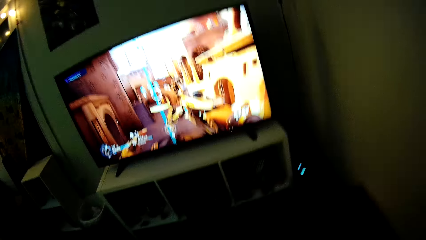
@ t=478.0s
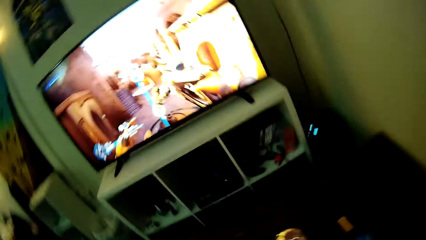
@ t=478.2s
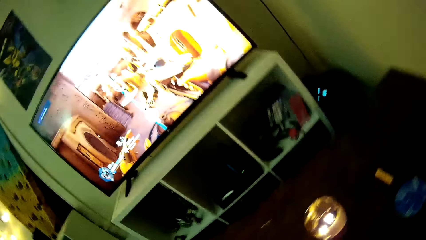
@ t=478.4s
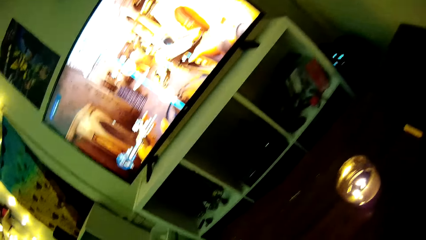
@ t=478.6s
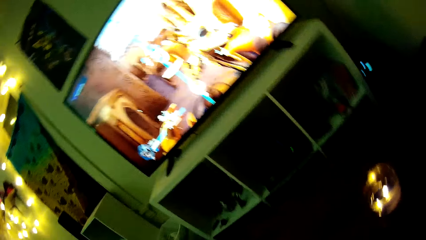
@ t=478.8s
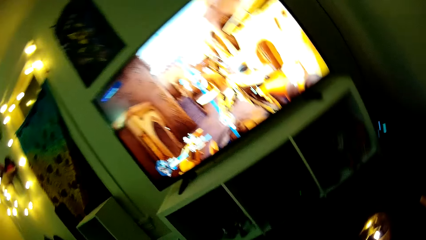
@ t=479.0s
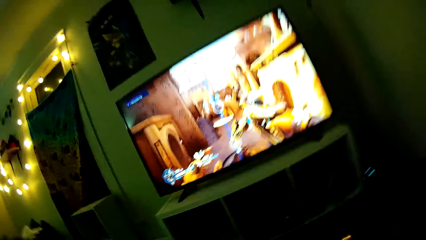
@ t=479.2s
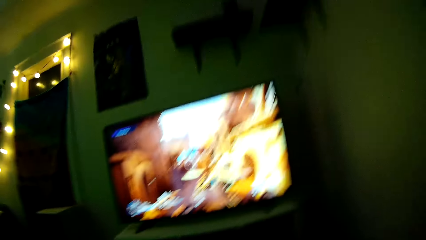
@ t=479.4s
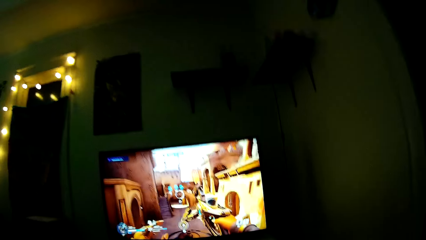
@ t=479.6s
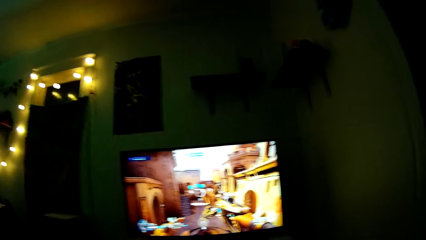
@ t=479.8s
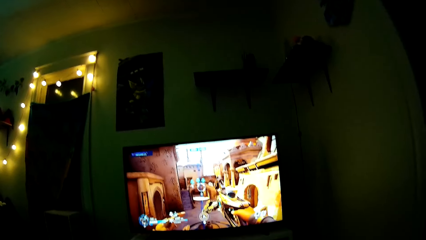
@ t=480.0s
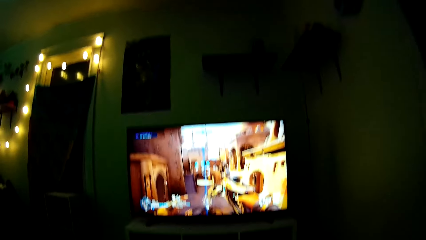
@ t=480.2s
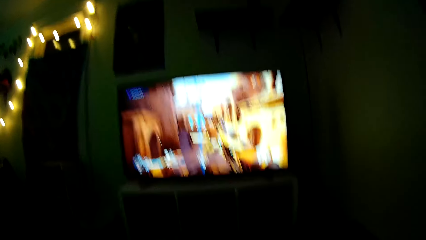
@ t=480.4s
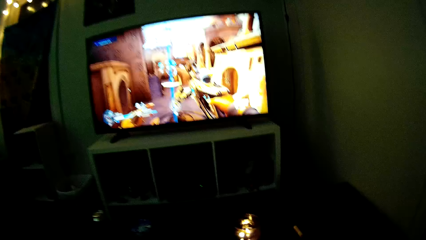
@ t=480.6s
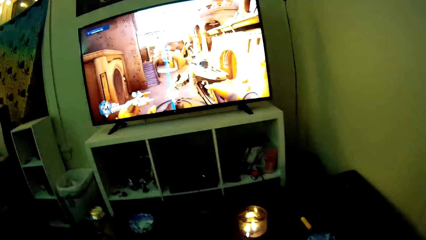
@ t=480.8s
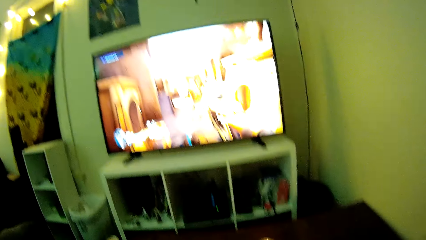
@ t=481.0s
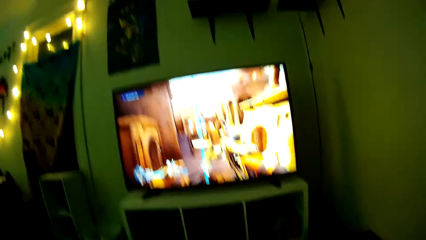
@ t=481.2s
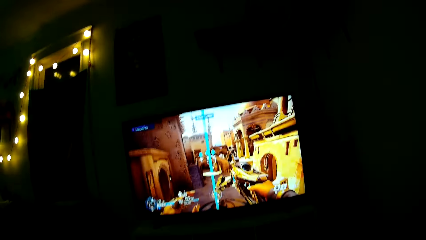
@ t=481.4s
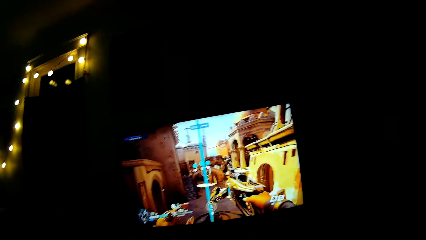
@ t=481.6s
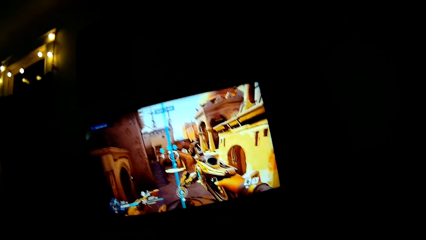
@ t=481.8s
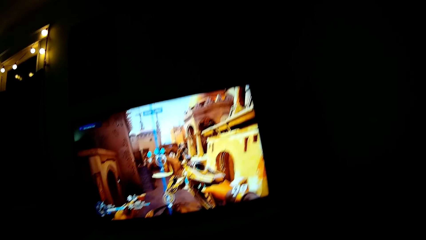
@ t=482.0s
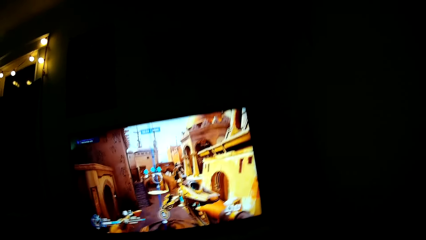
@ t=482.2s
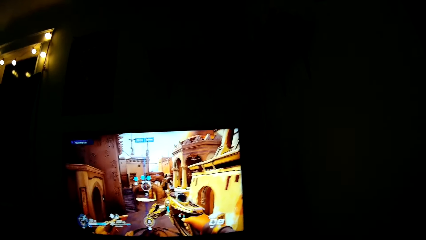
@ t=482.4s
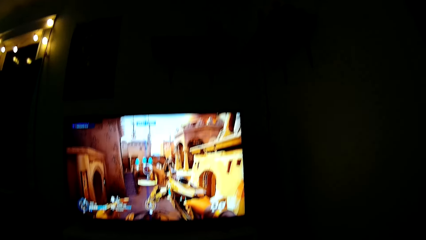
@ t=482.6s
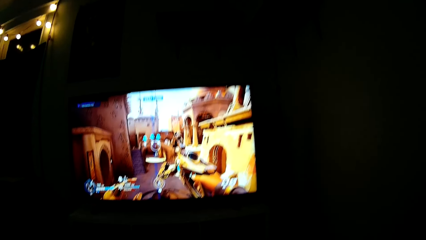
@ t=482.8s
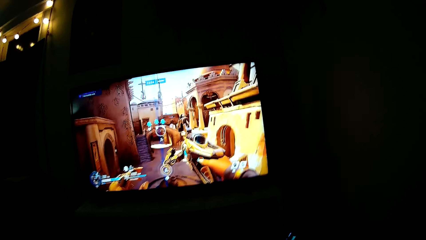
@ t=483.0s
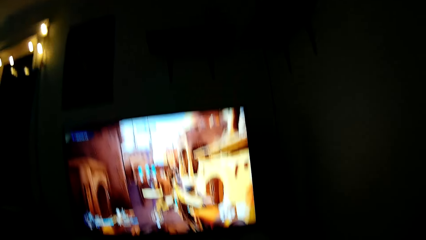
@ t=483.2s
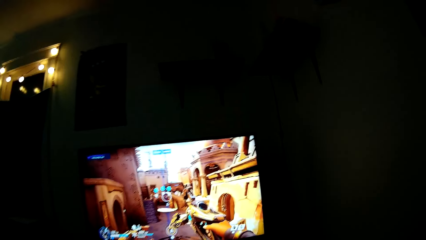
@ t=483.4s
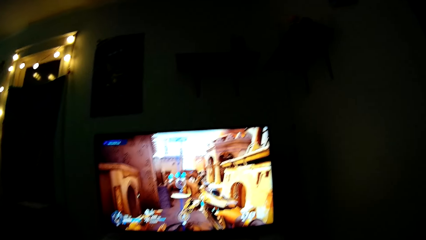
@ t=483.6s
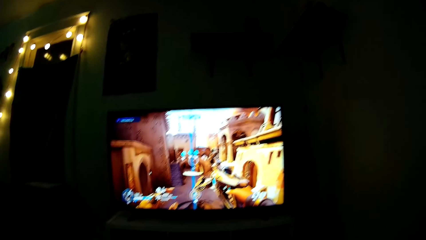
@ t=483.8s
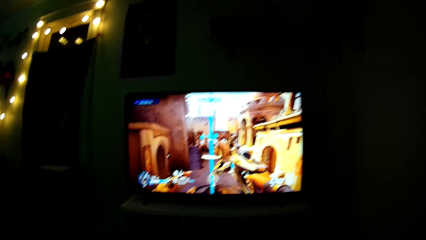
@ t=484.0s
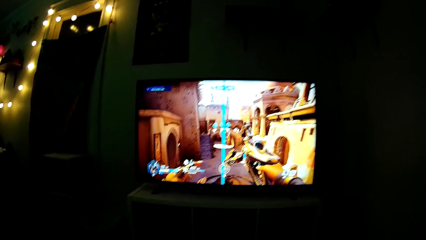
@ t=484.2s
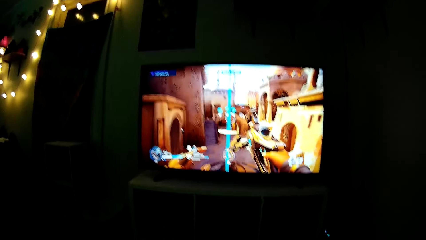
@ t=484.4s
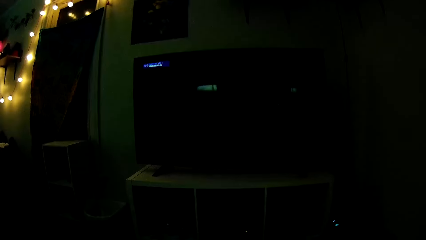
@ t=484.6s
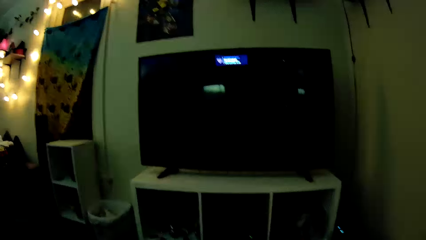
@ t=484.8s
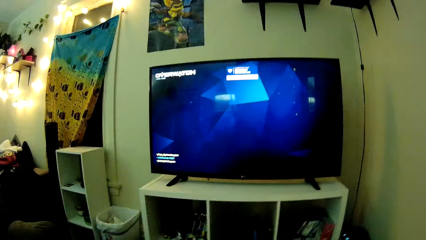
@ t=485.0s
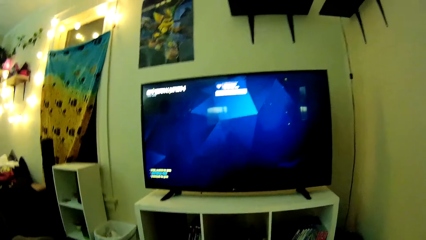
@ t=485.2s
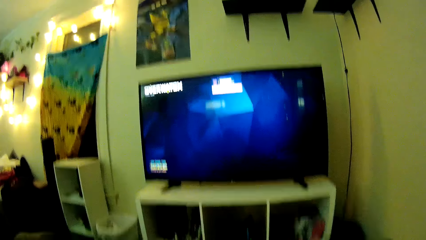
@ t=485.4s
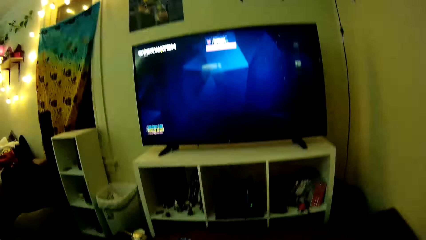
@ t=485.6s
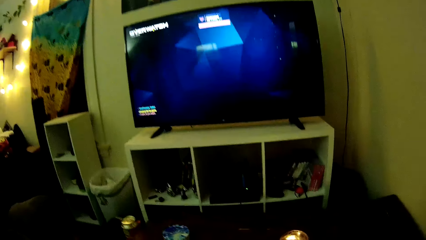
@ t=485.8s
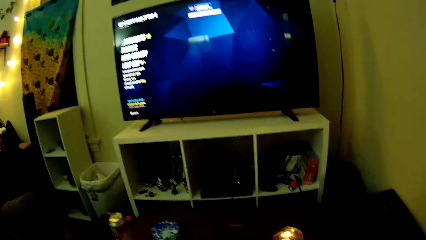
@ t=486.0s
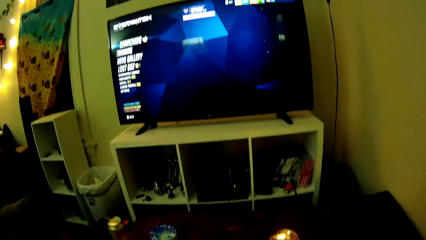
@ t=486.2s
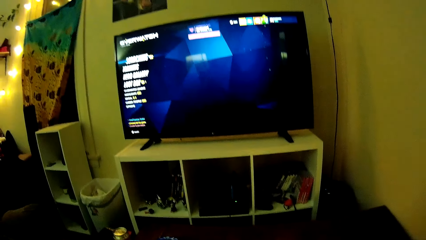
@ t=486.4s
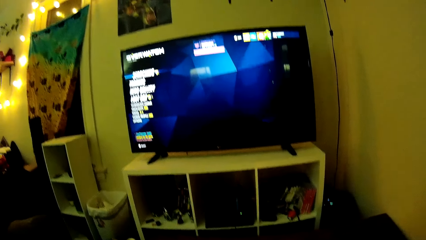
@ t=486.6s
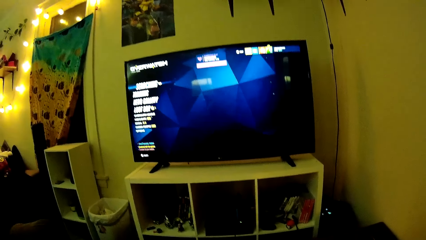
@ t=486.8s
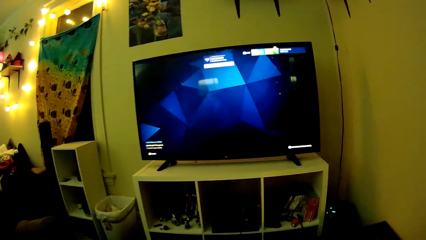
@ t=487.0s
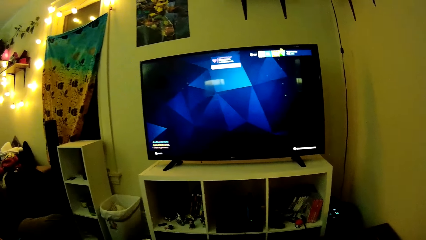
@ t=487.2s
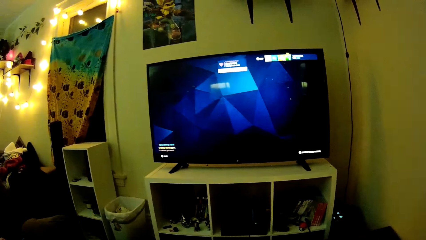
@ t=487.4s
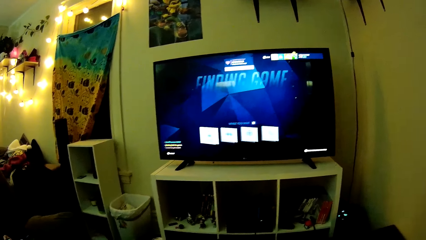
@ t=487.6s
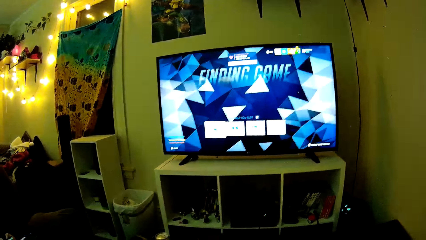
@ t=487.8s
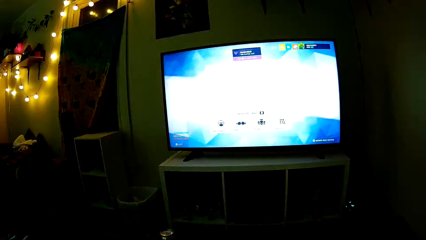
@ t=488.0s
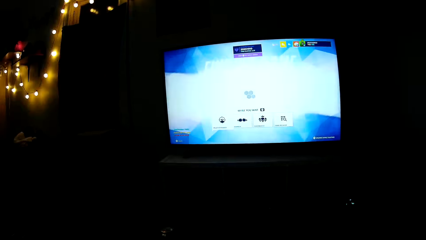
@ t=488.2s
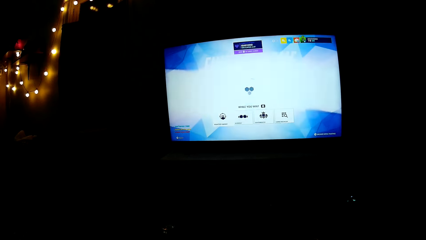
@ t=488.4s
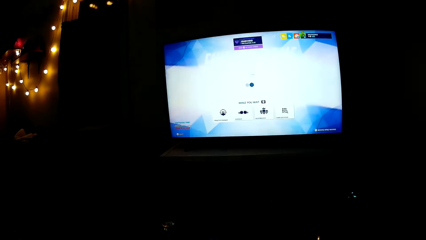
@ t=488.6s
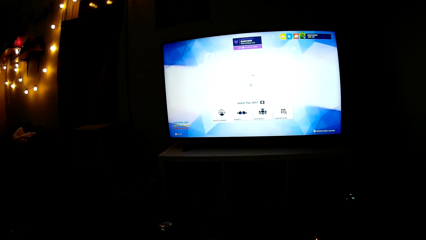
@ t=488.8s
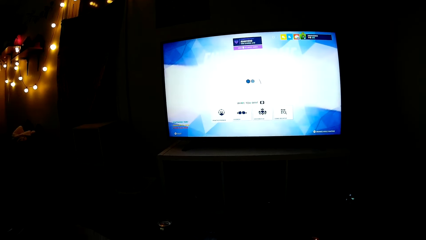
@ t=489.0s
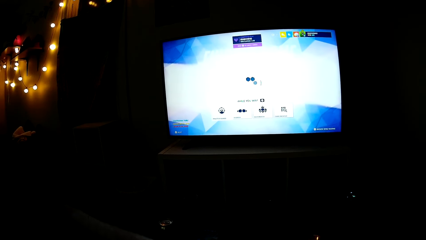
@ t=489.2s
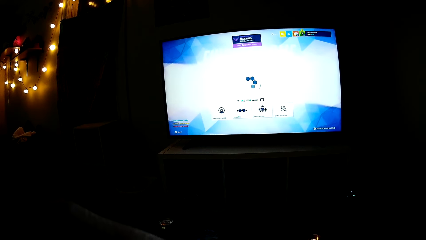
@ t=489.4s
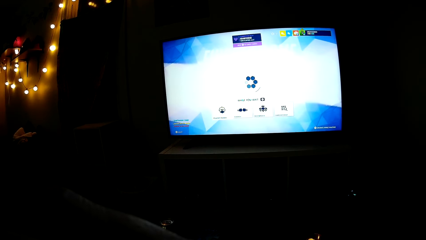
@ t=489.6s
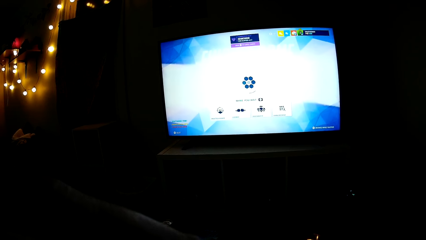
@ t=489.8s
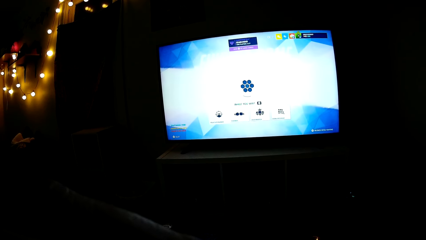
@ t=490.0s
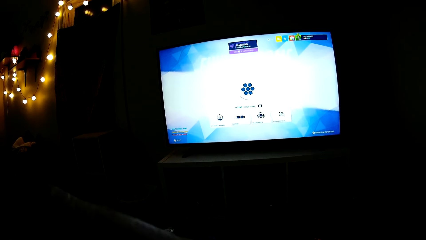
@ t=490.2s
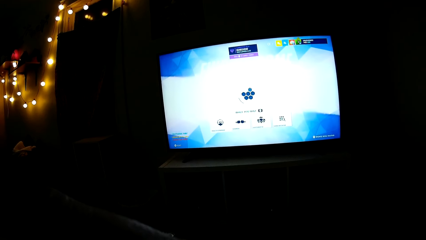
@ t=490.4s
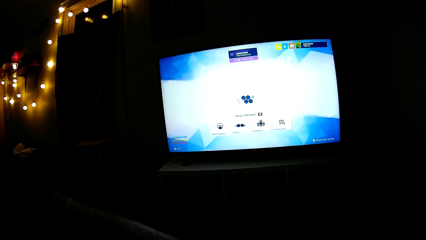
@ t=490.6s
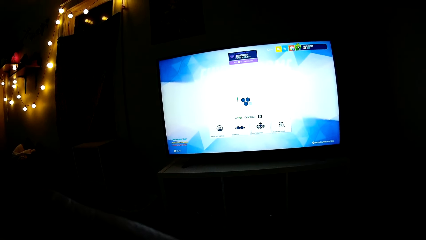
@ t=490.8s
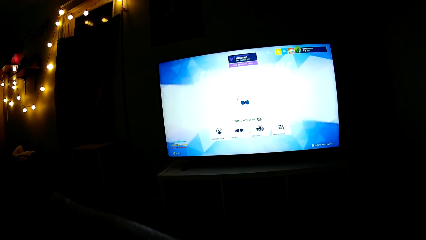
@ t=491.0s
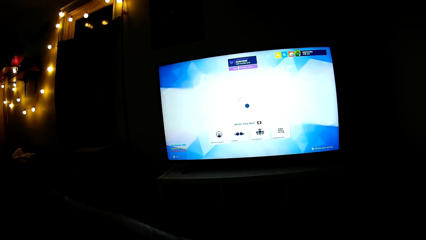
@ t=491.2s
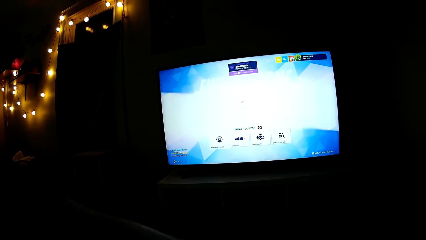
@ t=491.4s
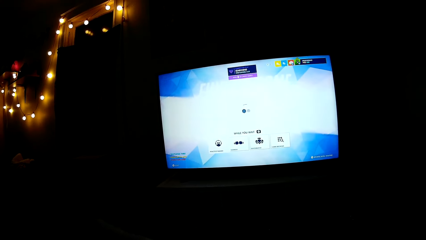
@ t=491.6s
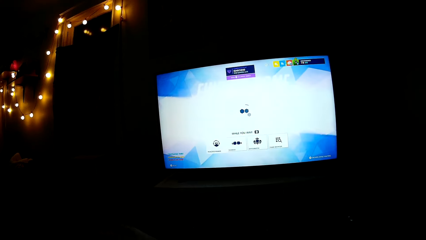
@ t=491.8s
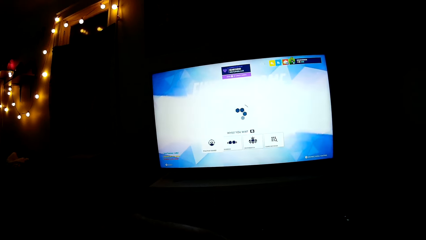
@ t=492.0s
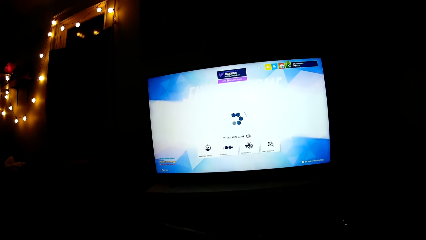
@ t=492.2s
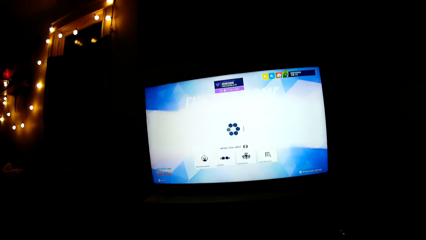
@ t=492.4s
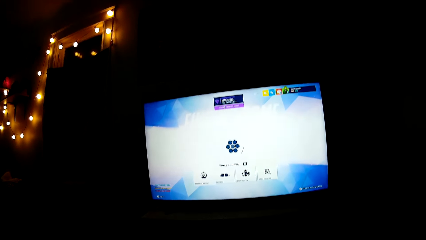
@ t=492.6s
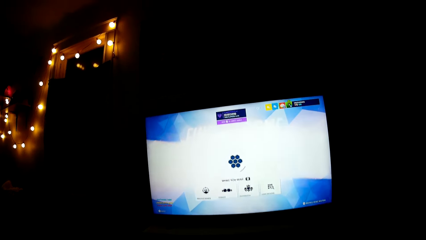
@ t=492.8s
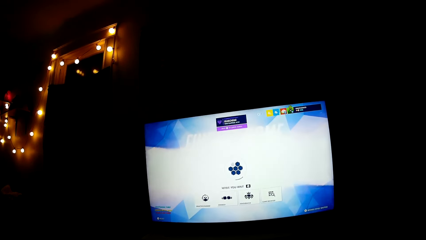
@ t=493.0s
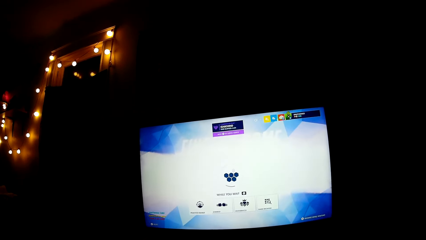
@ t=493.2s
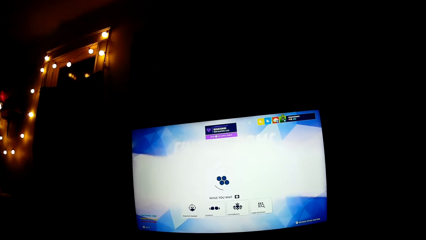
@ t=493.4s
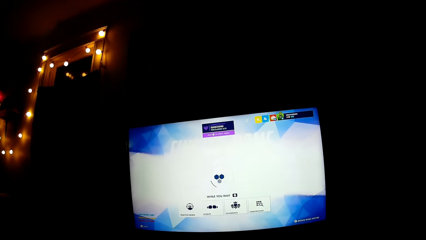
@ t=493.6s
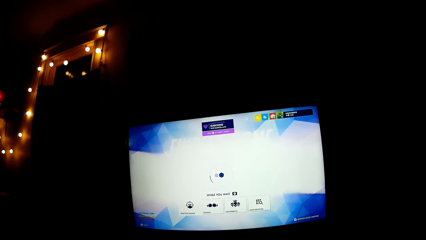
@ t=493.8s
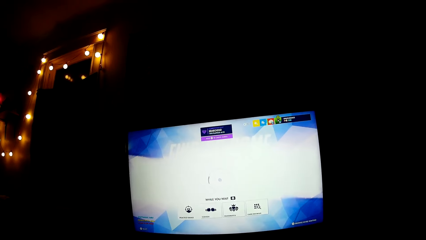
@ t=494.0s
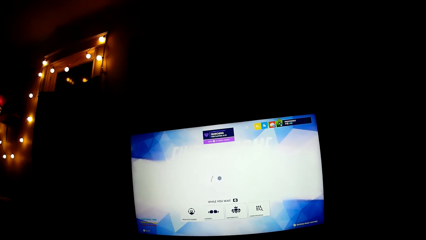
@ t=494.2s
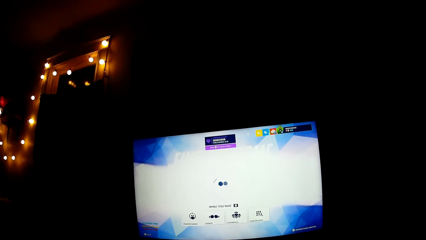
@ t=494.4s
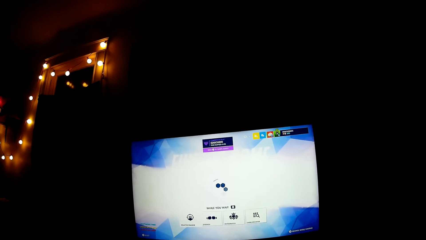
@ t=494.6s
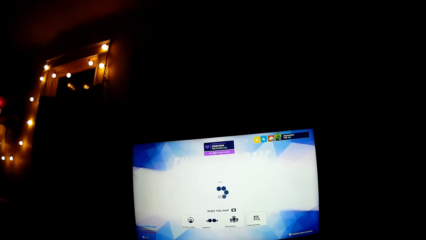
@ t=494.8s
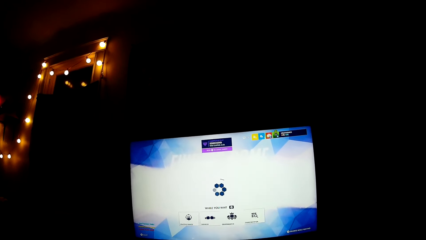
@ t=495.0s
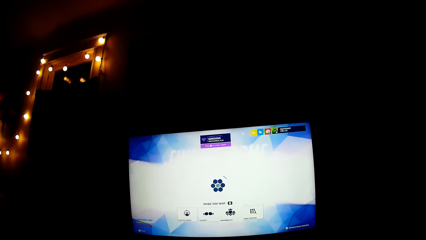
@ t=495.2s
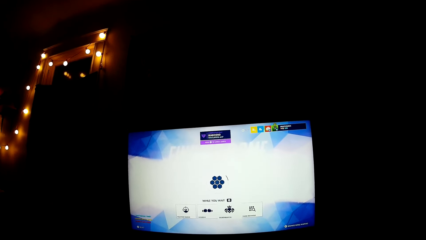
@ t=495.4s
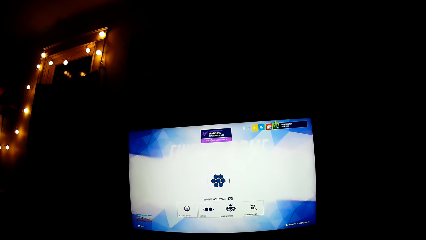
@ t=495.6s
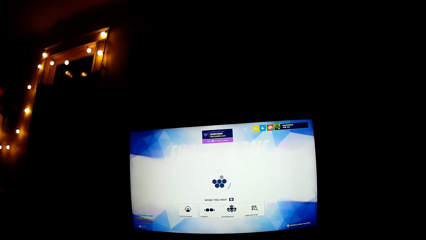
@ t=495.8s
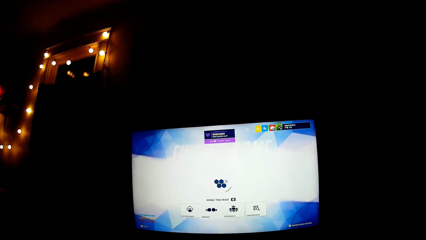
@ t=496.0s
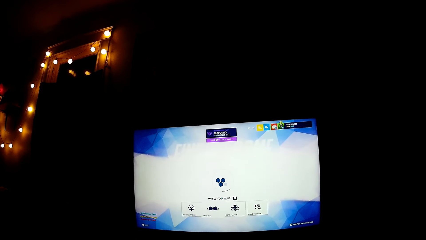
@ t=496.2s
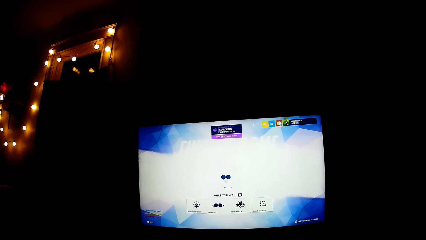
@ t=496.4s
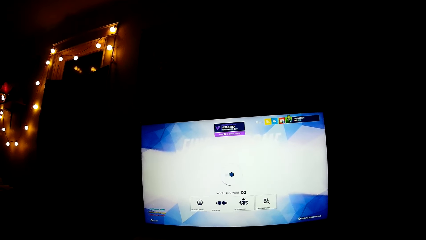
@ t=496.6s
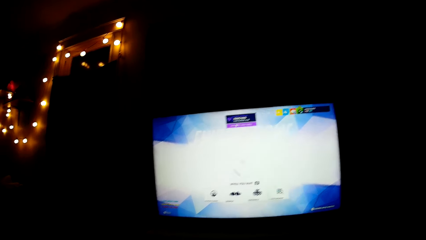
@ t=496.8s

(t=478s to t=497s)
The camera wearer plays a video game.
